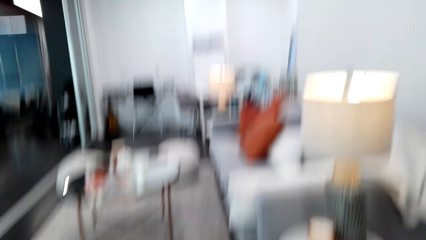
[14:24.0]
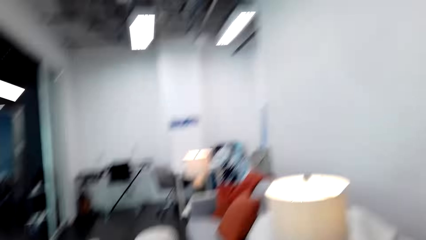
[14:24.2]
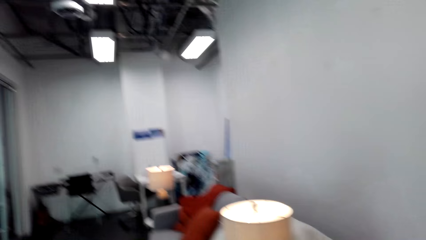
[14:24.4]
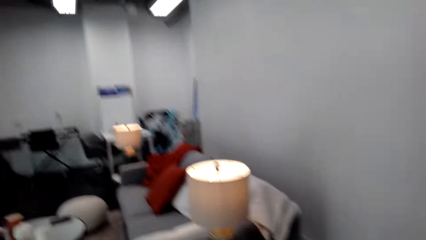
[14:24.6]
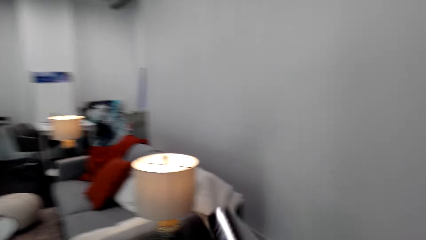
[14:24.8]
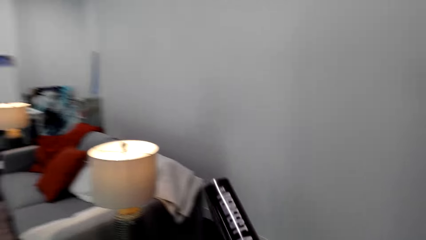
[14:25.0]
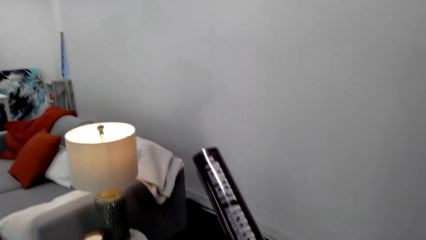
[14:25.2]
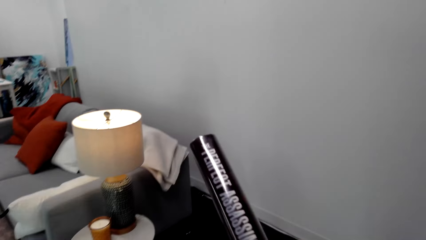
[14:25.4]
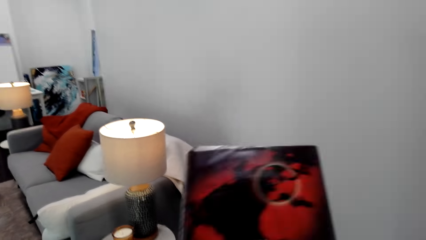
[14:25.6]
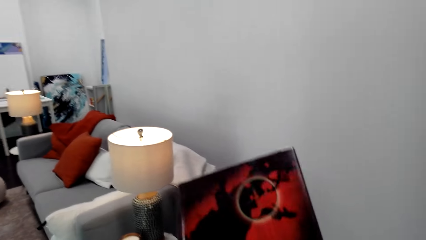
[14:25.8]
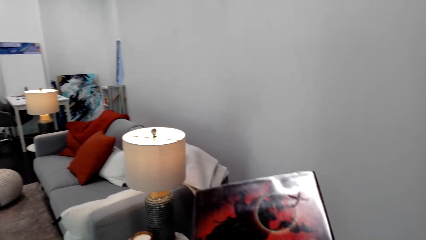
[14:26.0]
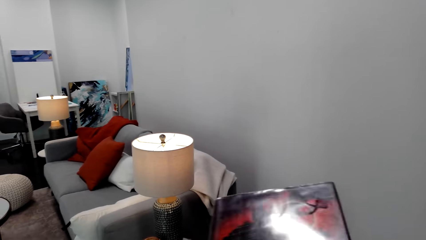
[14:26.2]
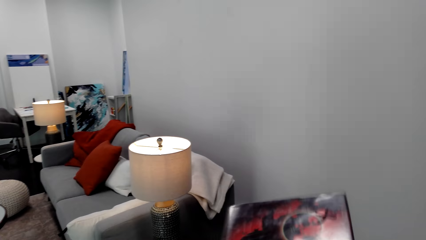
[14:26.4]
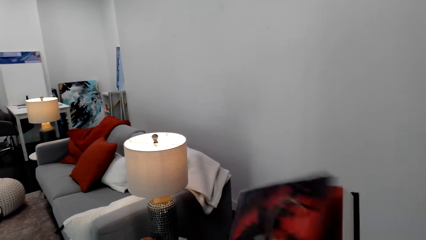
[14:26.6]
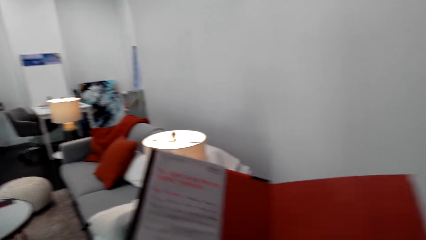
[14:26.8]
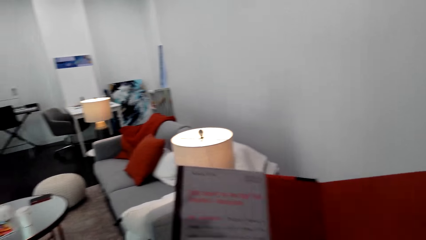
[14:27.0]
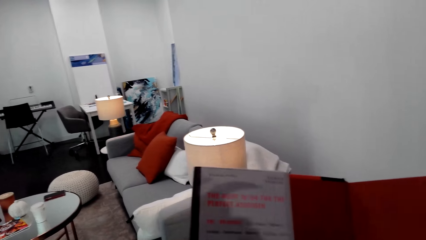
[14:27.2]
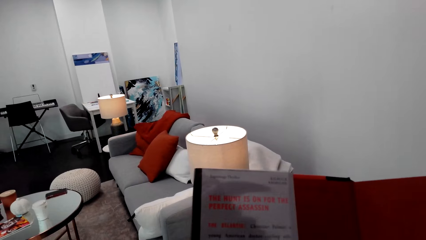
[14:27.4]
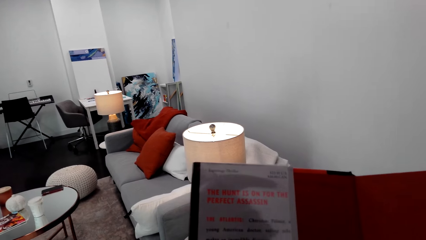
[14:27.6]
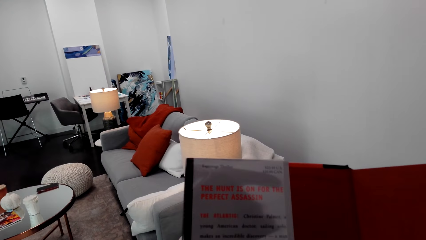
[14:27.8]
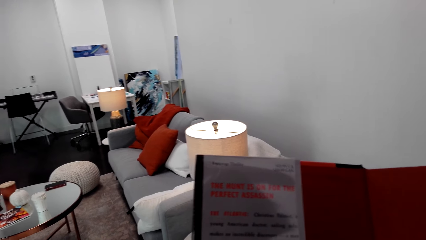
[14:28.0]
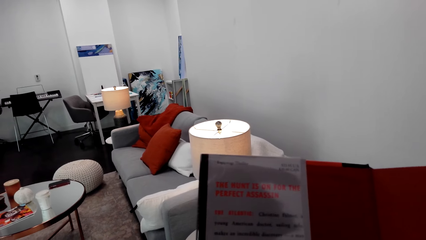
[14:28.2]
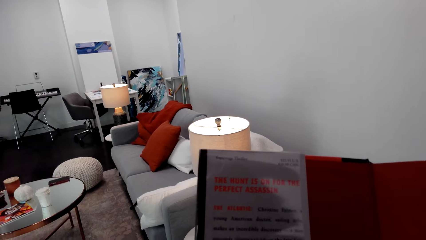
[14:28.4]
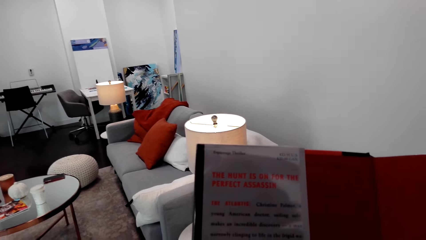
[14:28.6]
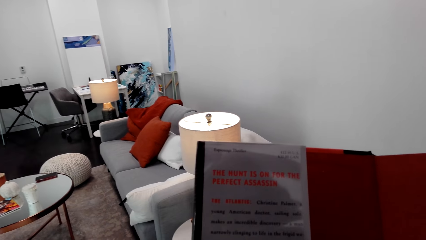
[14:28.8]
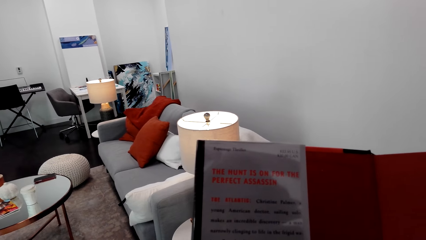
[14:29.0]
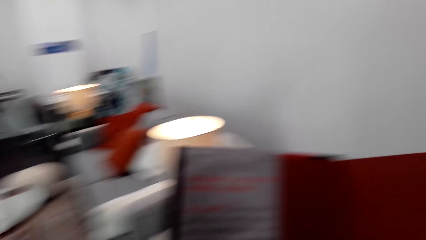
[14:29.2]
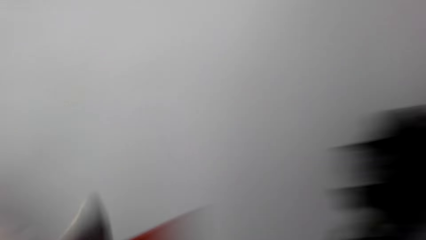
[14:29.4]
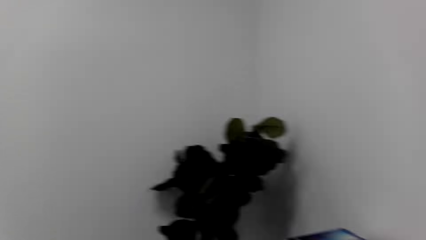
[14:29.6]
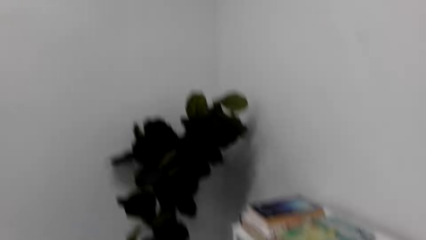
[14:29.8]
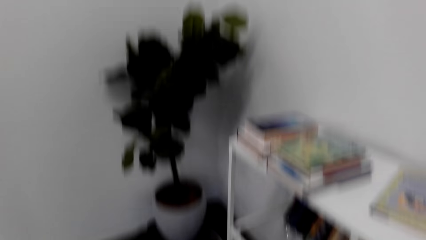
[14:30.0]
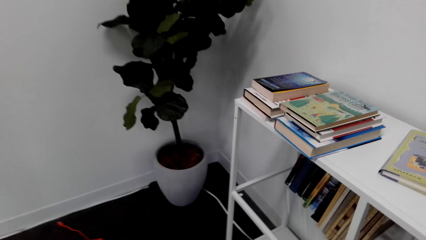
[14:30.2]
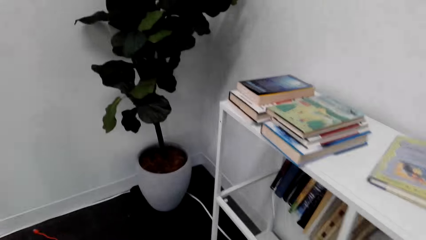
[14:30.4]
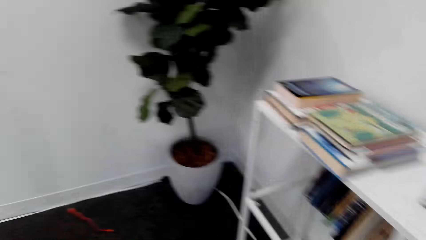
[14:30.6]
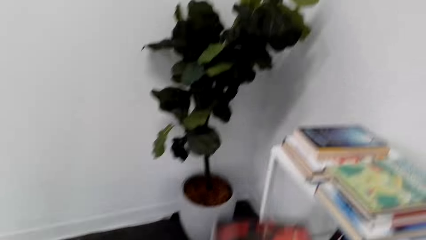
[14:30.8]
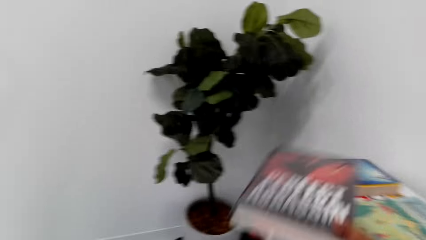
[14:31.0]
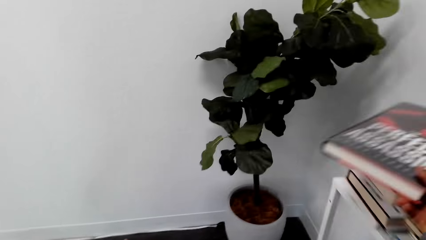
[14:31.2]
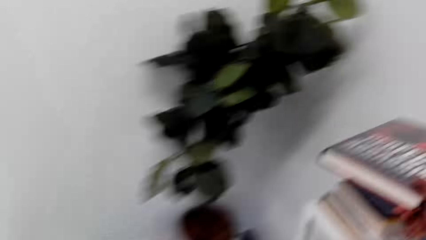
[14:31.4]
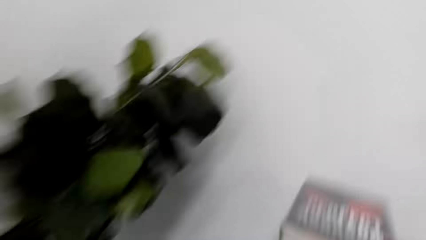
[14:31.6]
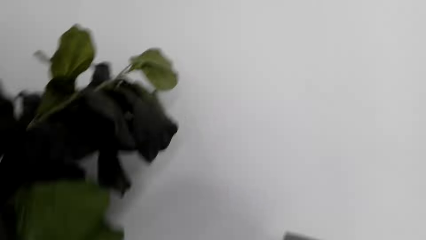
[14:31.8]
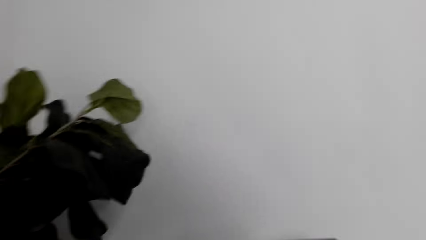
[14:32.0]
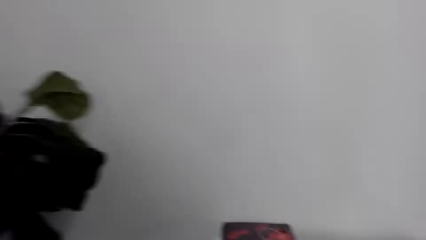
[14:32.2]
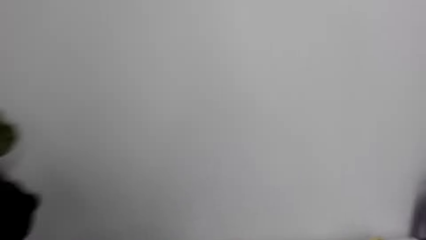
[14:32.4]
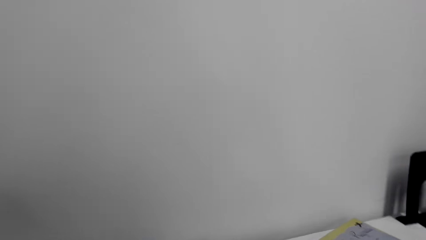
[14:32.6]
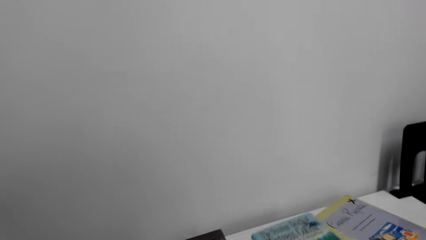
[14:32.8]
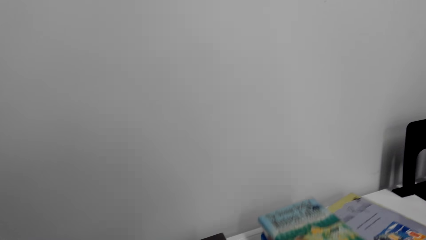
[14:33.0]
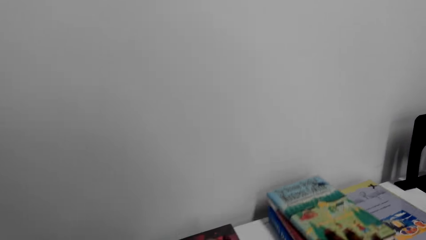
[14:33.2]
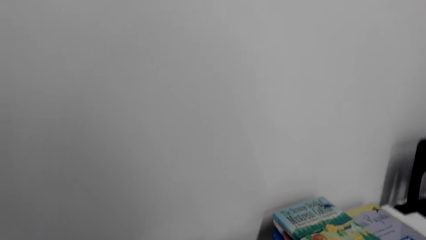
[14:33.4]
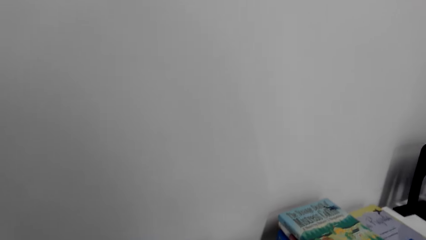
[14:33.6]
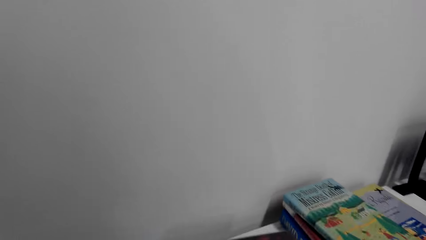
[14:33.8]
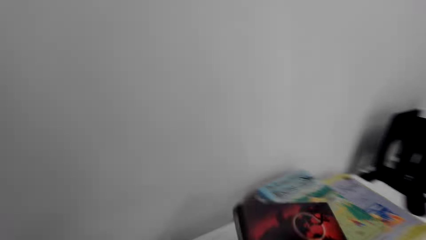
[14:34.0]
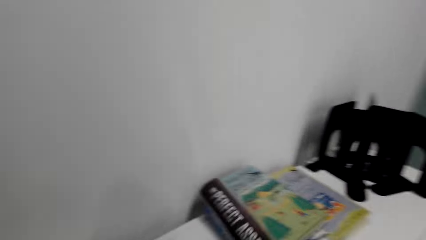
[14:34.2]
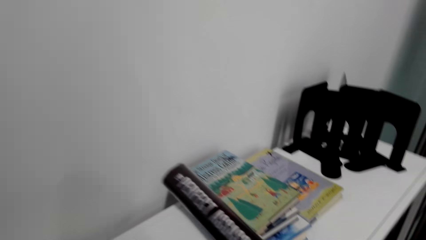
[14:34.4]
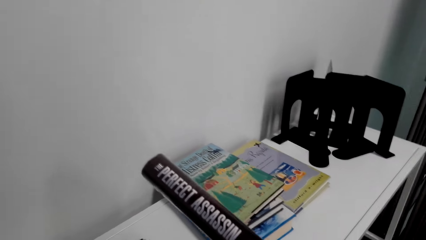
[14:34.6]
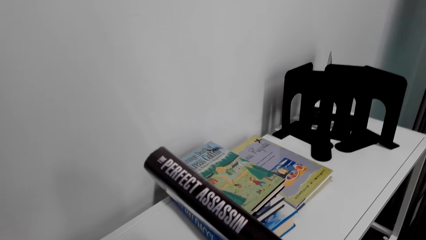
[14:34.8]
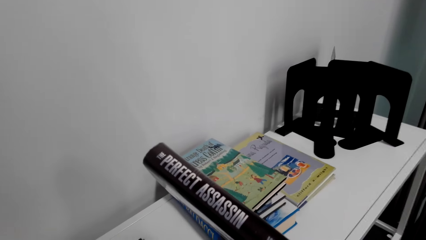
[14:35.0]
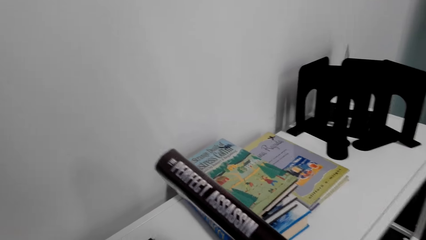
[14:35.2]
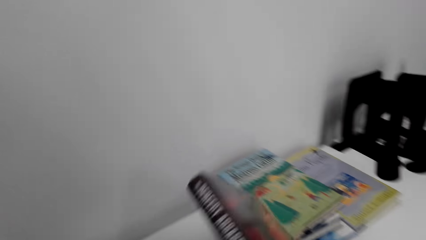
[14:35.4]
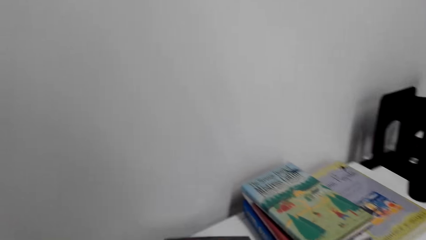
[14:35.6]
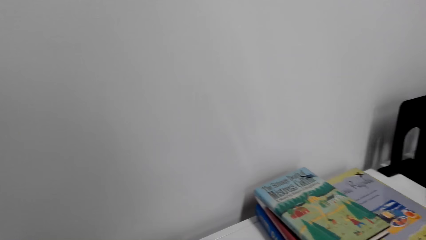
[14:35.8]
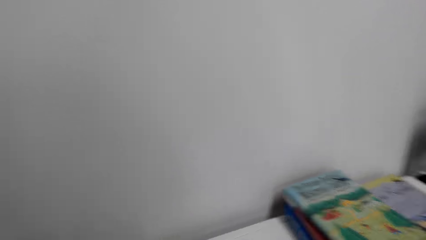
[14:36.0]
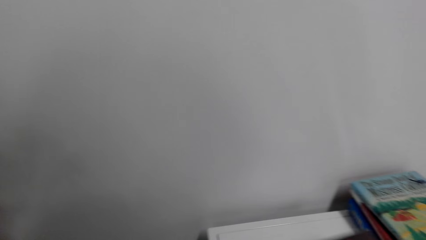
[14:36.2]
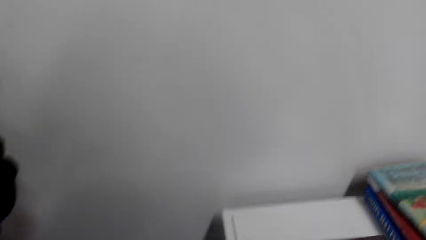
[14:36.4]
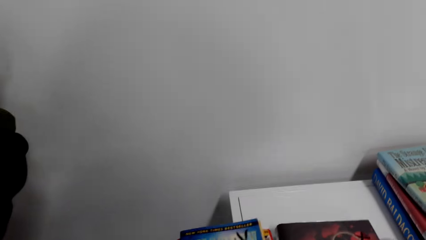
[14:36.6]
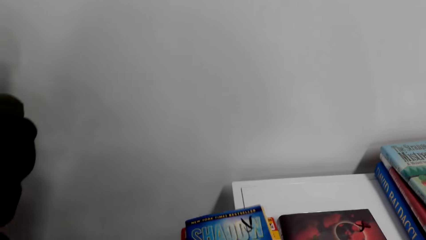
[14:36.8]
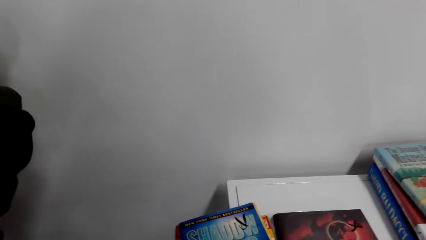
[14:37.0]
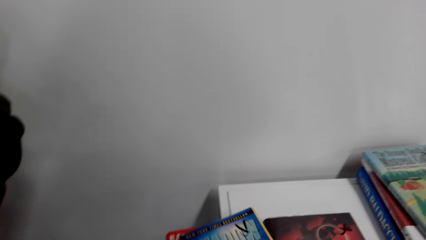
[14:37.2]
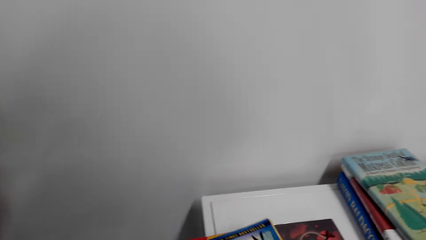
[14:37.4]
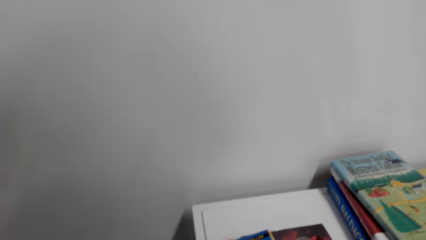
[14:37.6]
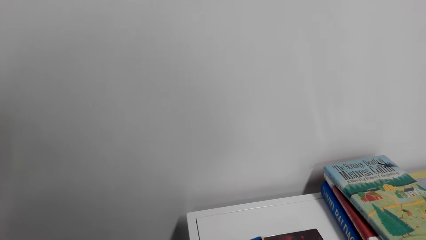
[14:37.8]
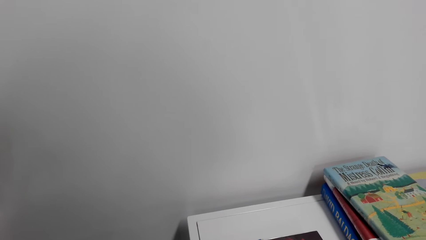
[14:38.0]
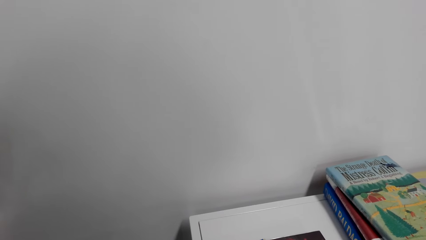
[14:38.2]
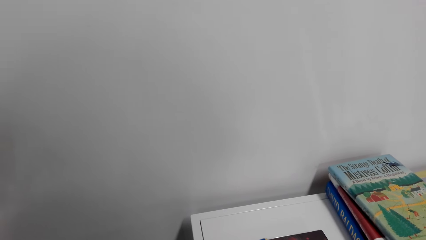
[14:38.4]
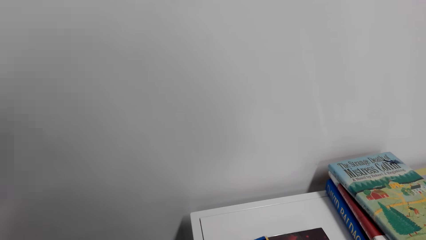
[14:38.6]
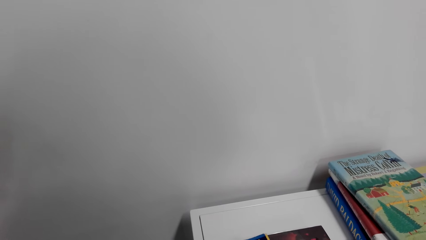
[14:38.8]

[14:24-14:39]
The camera wearer looks around the house. They look on the novel cover page. They hold the book with the right hand. They open the book with the left hand. They read the book on the hands. They look around. They place the book on the table or cabinet with the right hand. They look around. They turn the novel on the cabinet. They read on the novel cover page. They hold the book with the right hand. They put the novel on the cabinet. They move the book on the right hand. They look around. They hold a novel from the cabinet. They read on the novel.
